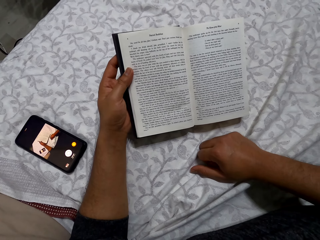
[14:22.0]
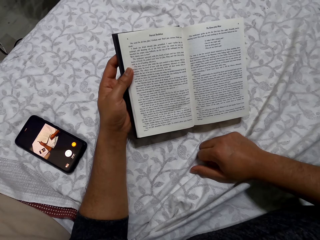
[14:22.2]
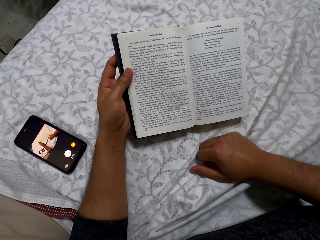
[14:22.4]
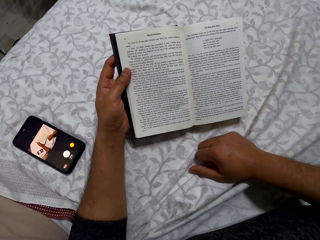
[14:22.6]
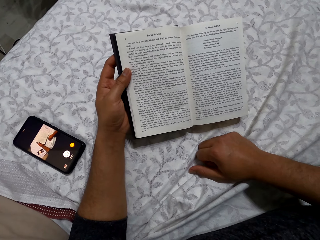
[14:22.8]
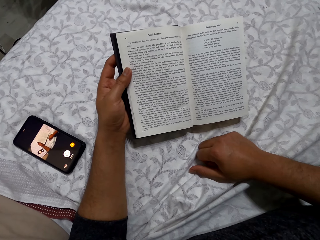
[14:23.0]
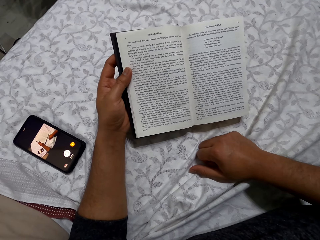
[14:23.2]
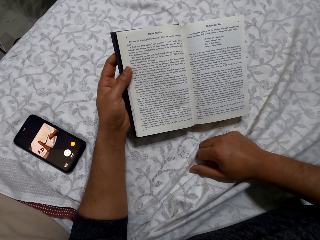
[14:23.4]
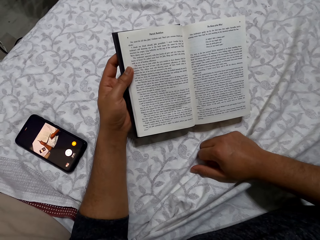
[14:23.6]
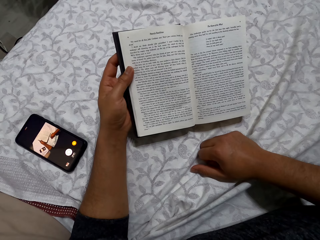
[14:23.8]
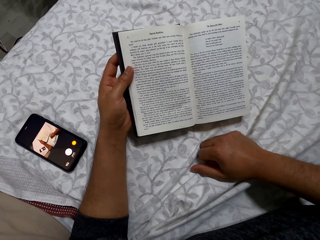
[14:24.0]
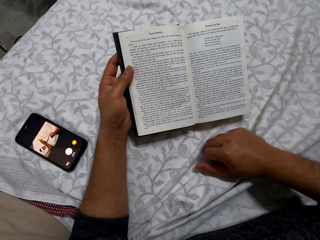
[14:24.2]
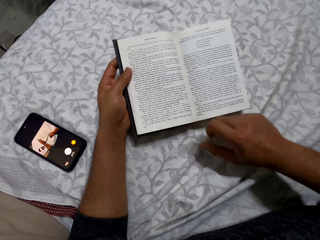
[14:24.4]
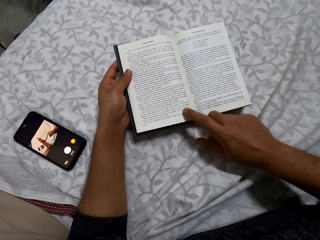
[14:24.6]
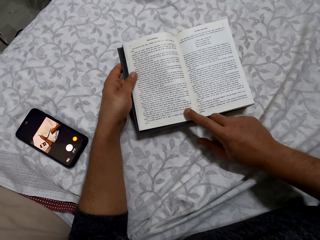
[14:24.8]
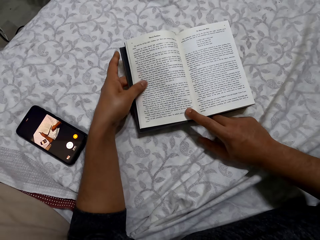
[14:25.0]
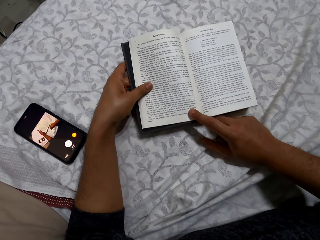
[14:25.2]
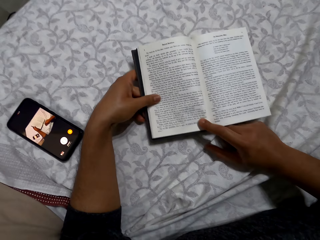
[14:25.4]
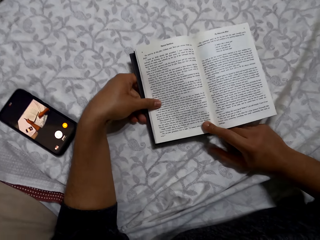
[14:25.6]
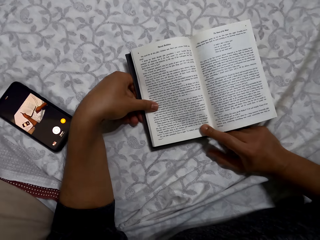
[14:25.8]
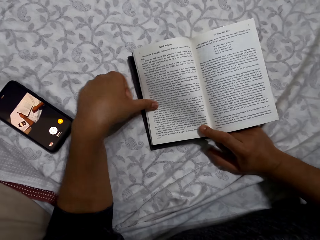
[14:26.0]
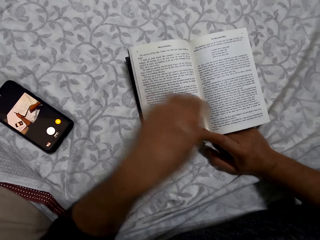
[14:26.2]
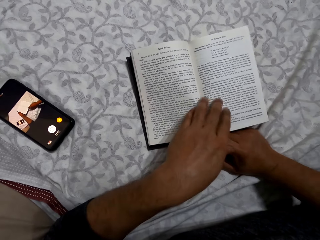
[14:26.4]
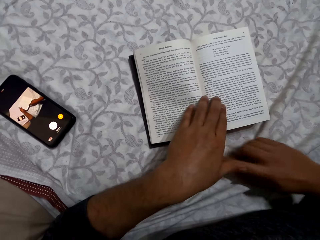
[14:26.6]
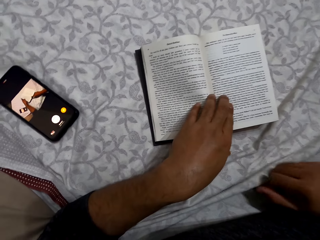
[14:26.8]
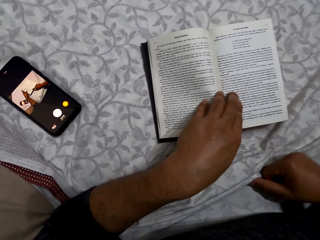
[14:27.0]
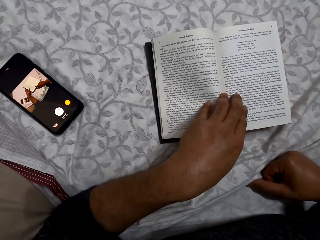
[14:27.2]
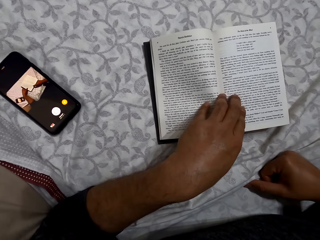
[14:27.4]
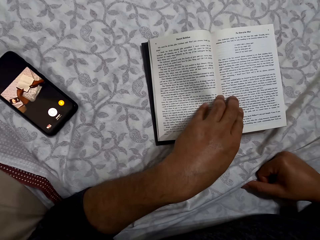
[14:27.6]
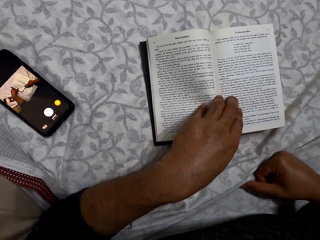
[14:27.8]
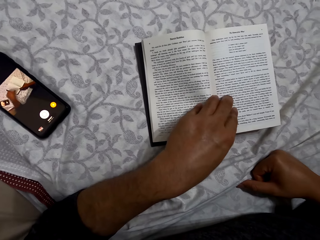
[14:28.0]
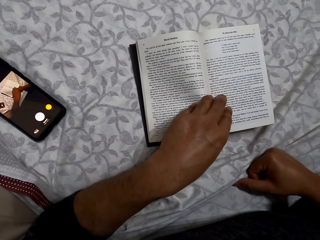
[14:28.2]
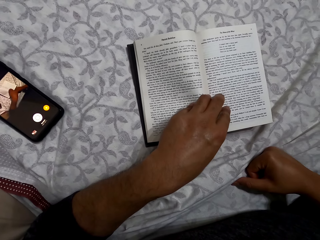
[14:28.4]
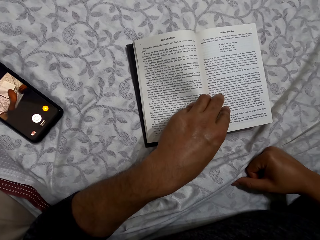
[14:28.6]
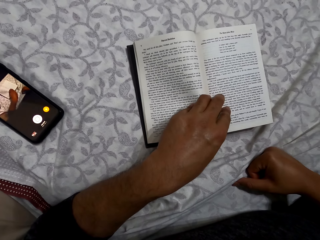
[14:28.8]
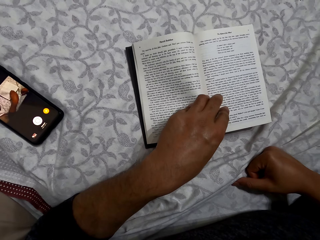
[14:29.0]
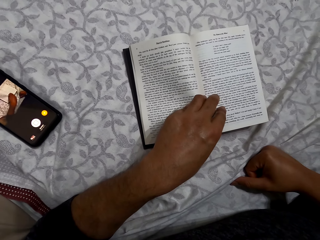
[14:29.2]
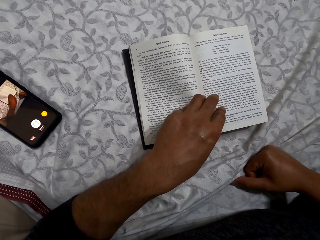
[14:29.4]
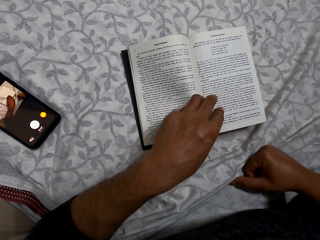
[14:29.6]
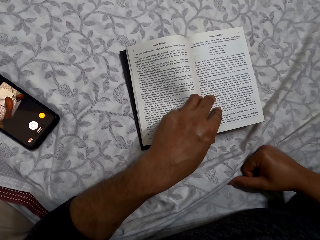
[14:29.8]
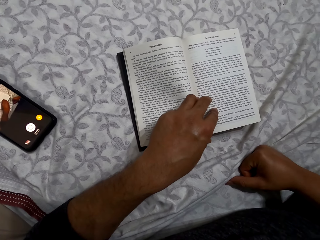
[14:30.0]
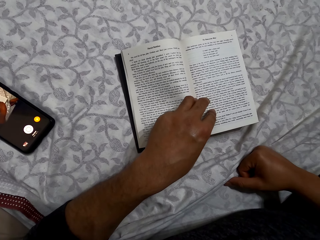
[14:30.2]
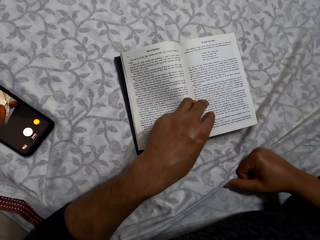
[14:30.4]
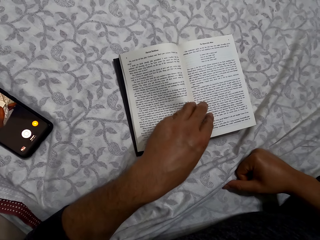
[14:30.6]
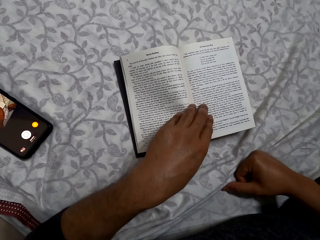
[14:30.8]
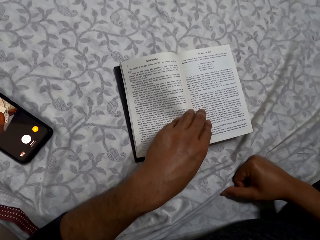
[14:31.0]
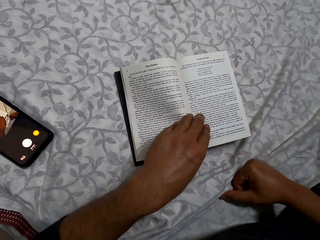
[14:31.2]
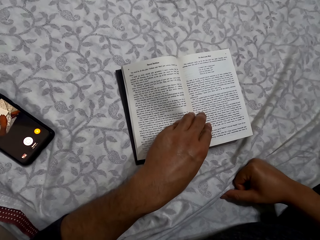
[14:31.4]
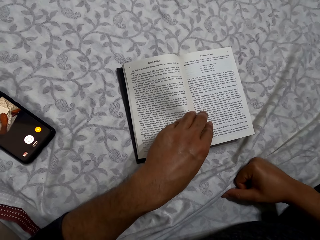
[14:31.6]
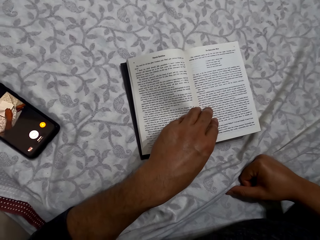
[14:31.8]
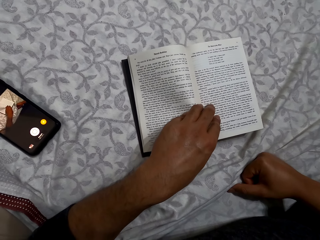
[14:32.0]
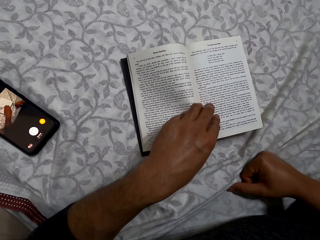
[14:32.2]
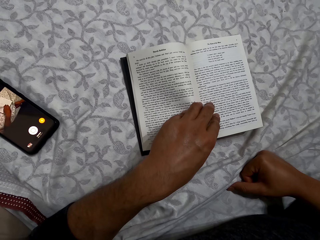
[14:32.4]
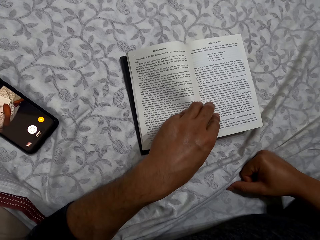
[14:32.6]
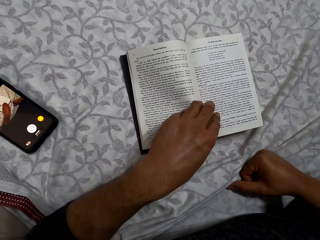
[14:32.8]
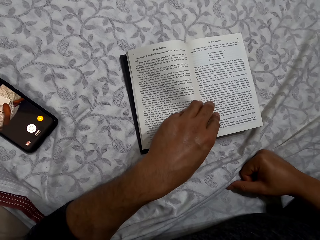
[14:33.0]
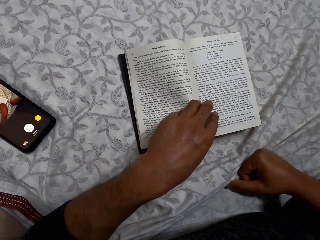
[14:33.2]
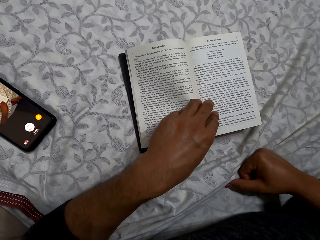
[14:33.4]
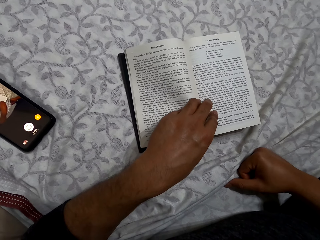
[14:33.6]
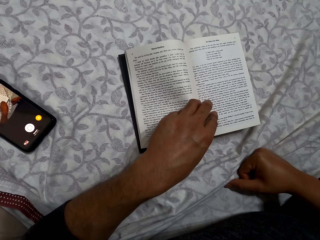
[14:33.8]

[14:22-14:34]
The camera wearer places the book on a bed. He adjusts the book on the bed. He places his left hand on the book. He reads the book.

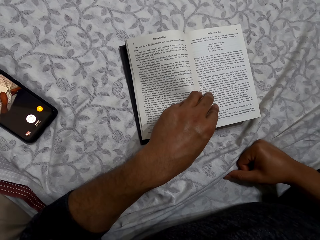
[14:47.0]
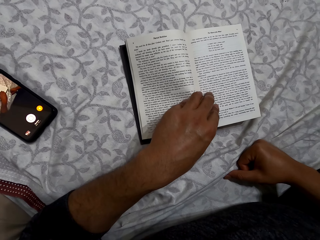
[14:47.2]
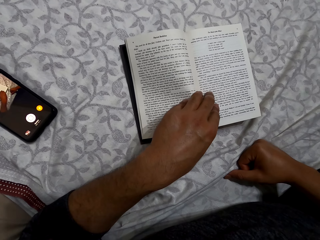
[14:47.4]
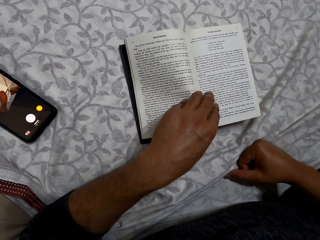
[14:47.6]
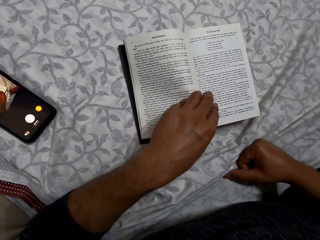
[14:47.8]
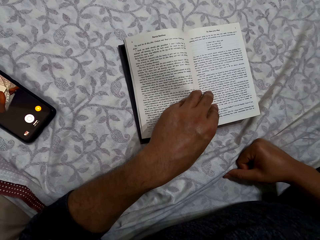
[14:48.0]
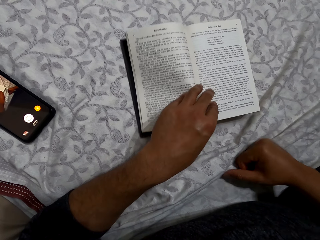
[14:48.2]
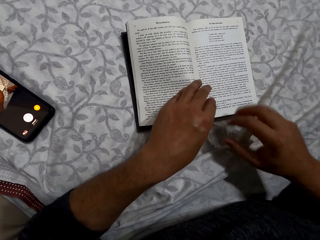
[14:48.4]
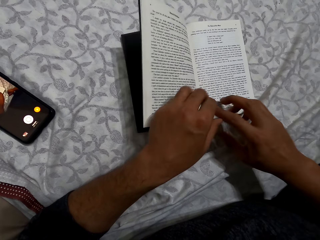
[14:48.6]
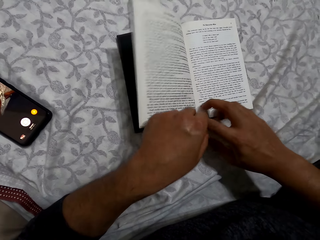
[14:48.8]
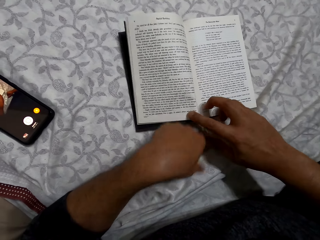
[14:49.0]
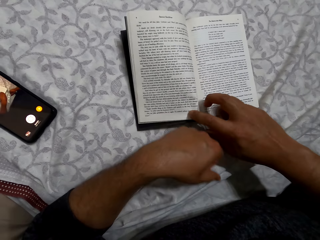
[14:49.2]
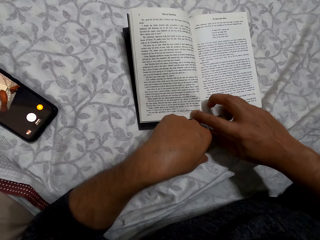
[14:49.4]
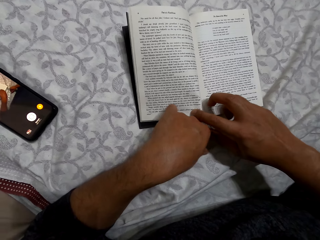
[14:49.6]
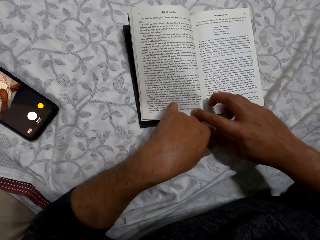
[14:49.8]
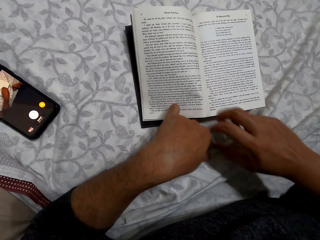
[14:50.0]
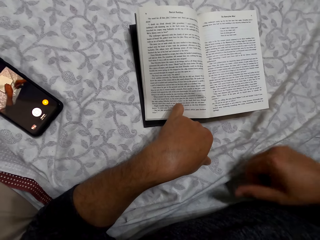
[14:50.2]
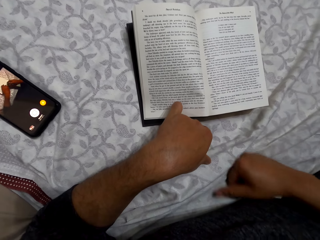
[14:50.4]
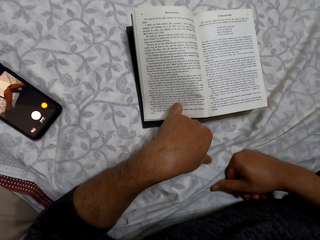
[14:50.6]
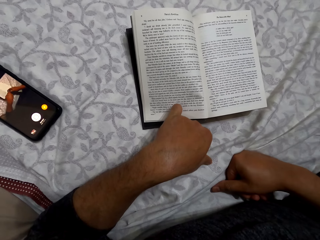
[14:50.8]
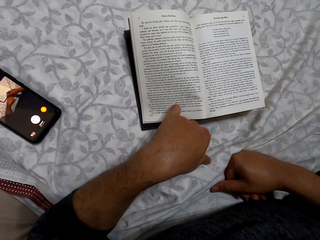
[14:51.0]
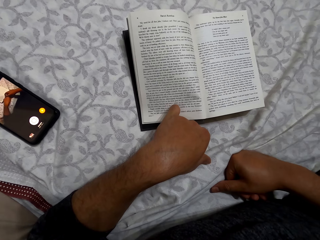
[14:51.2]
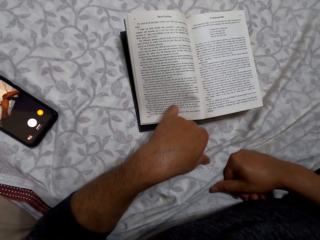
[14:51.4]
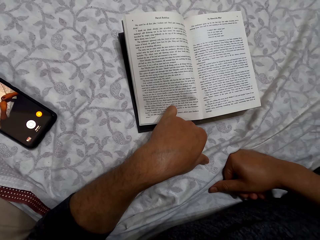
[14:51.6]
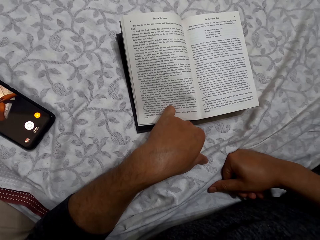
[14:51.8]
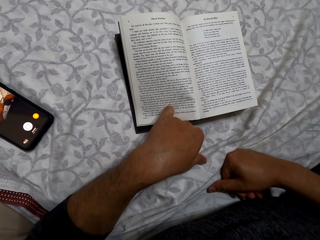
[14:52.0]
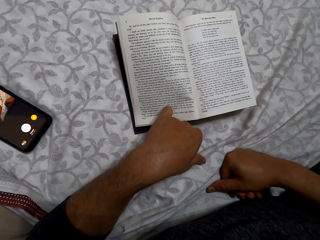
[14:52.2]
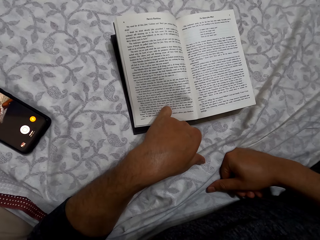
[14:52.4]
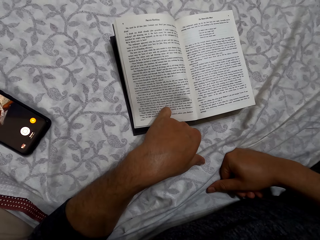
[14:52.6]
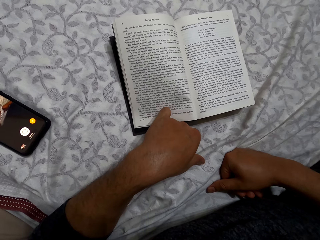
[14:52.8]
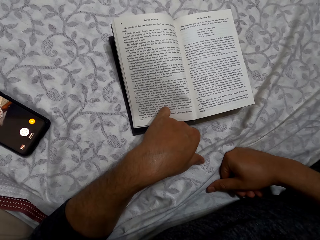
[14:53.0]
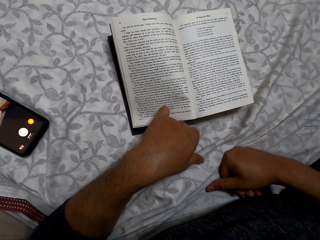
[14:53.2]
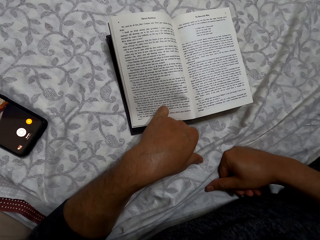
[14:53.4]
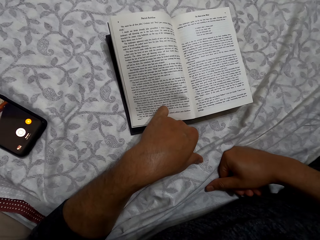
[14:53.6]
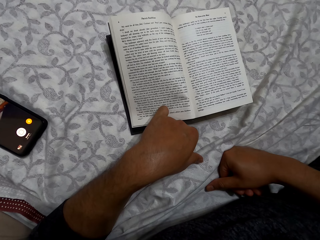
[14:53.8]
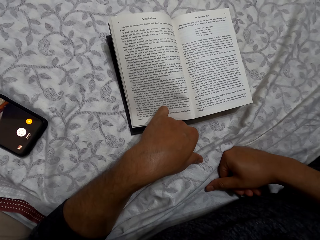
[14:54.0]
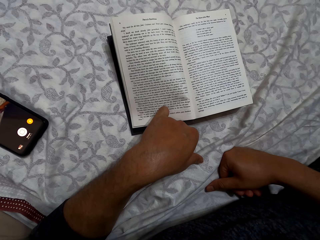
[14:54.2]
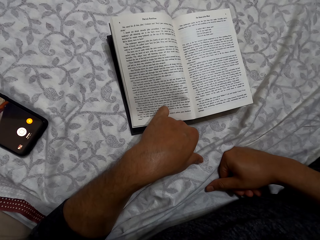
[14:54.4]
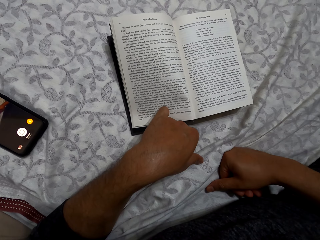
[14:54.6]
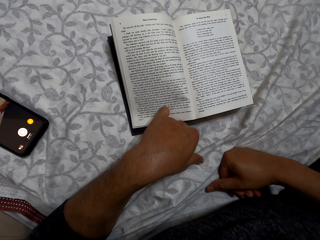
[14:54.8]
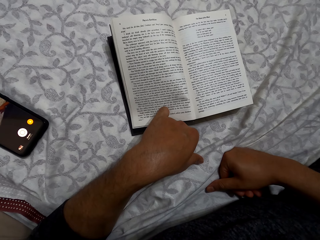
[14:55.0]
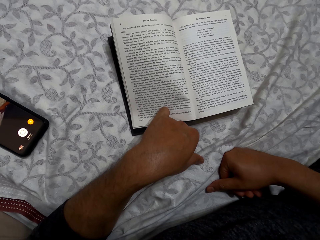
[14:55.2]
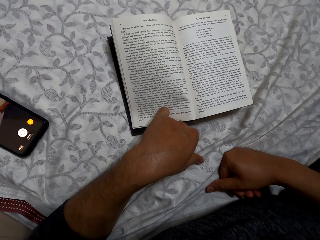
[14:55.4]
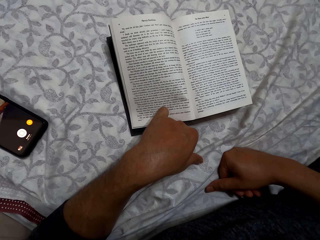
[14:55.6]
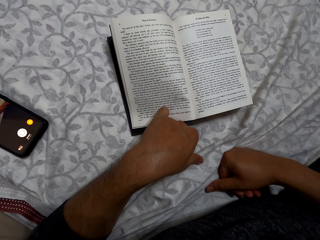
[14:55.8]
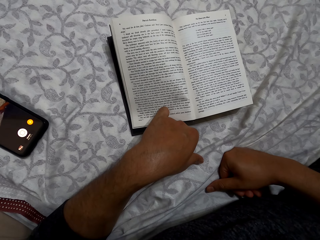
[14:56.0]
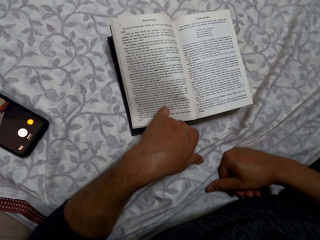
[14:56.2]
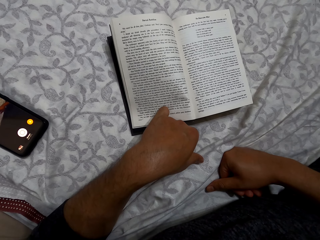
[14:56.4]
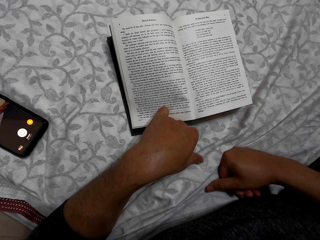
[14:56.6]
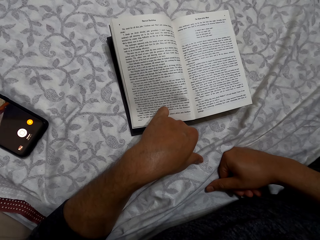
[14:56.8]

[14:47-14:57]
The camera wearer places his right hand on the book. He removes his right hand from the book. He places his right hand on the bed. He reads the book.
